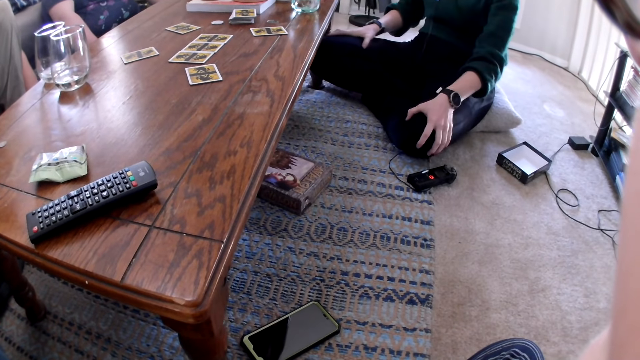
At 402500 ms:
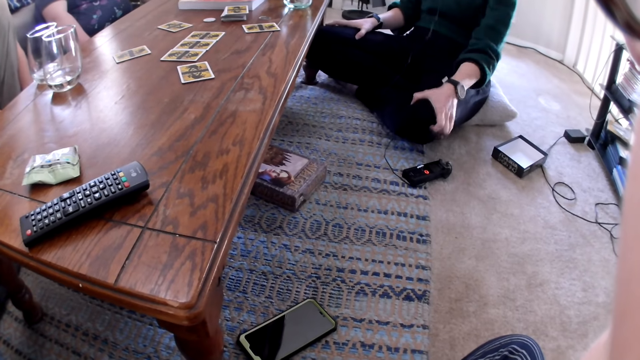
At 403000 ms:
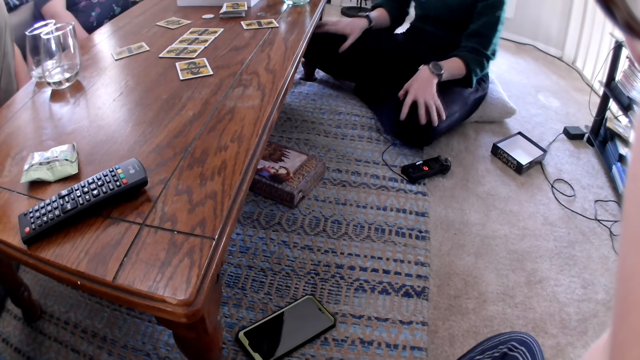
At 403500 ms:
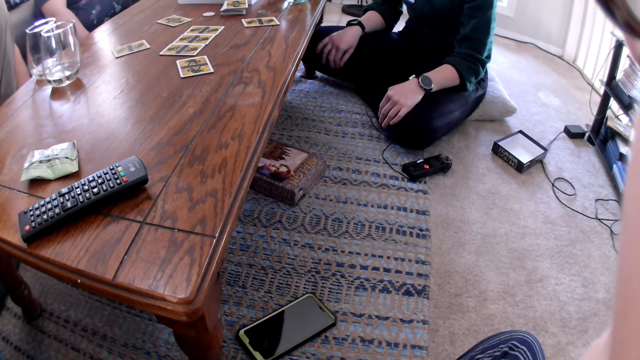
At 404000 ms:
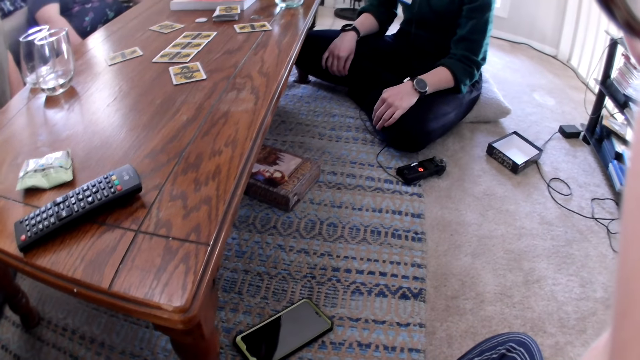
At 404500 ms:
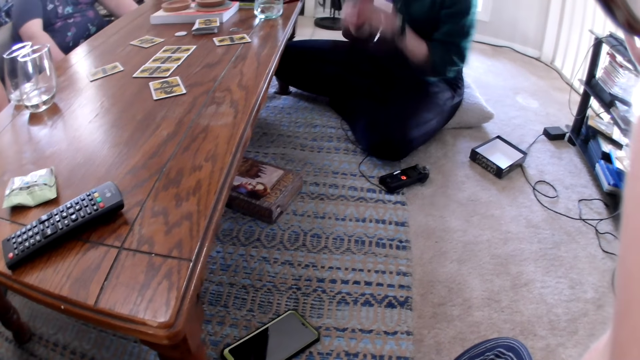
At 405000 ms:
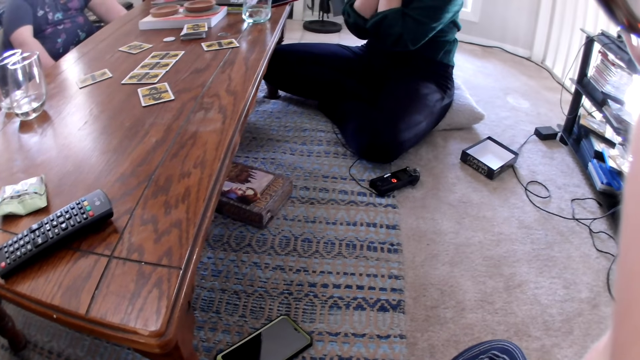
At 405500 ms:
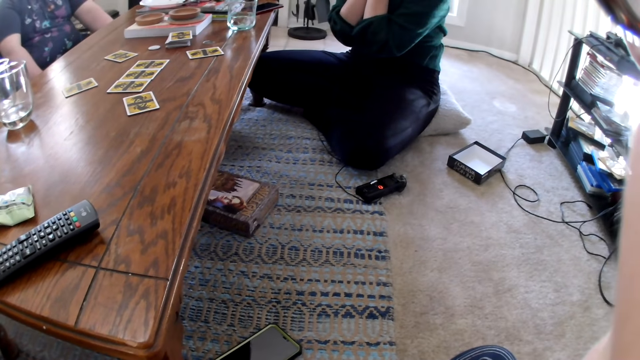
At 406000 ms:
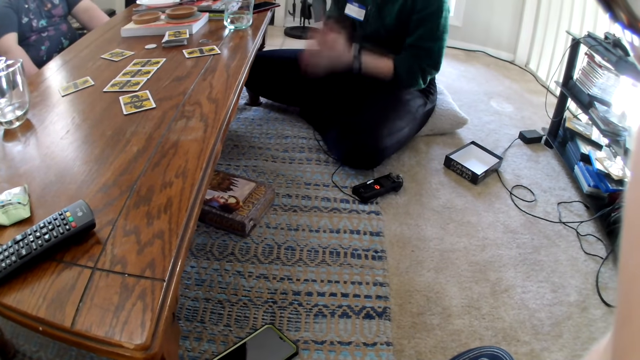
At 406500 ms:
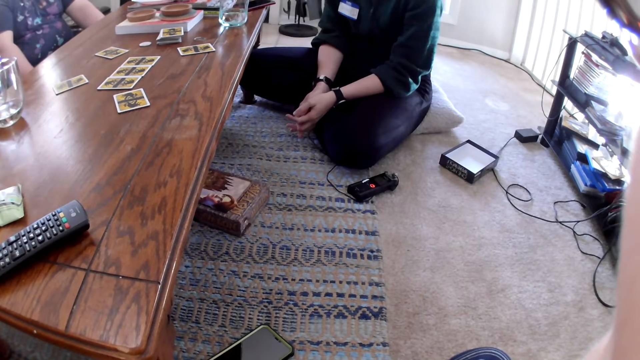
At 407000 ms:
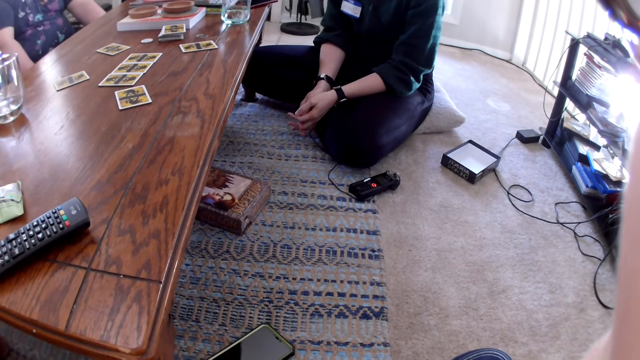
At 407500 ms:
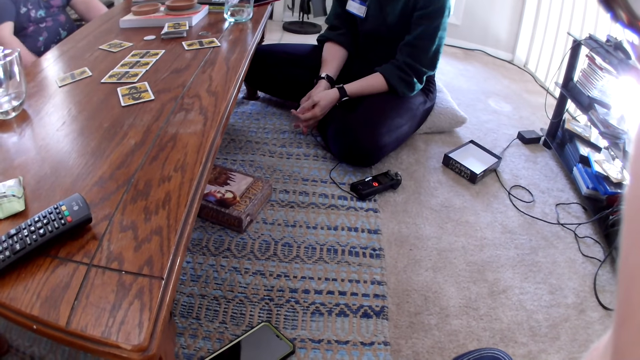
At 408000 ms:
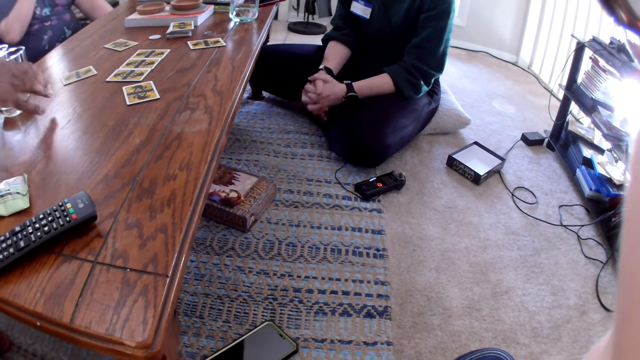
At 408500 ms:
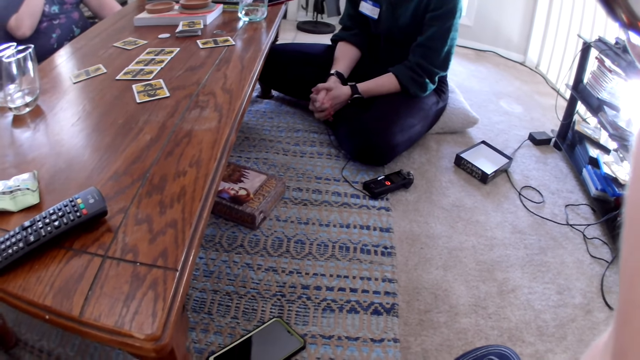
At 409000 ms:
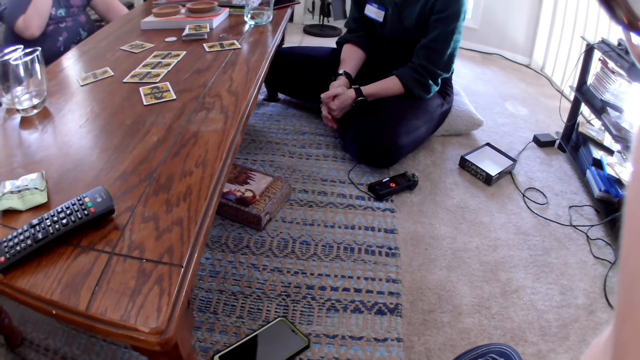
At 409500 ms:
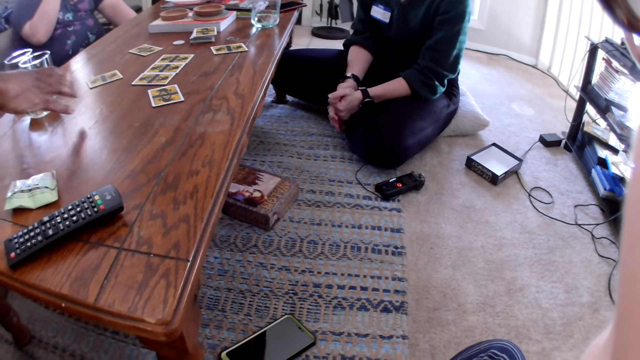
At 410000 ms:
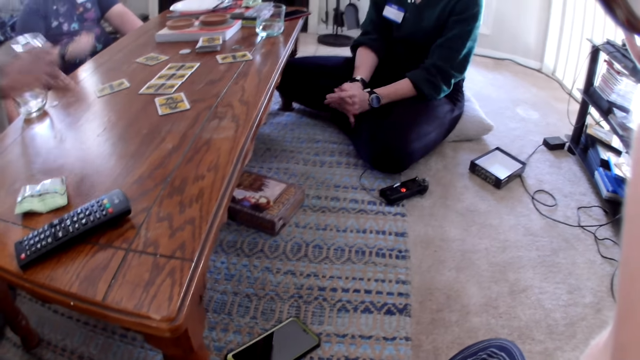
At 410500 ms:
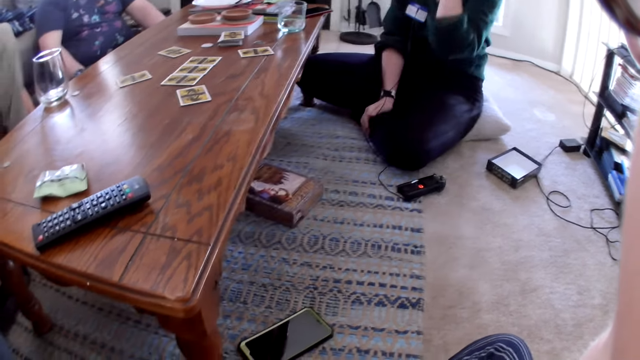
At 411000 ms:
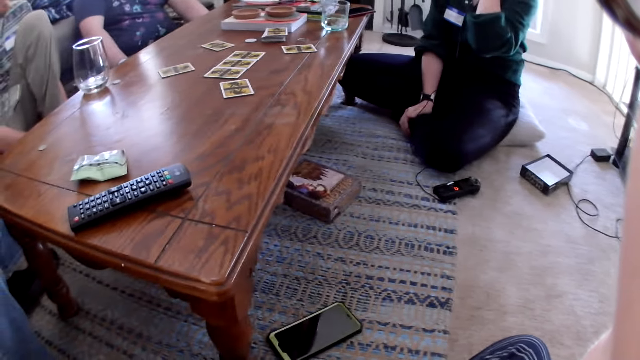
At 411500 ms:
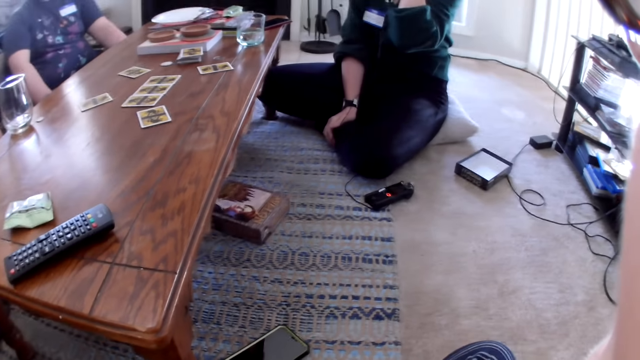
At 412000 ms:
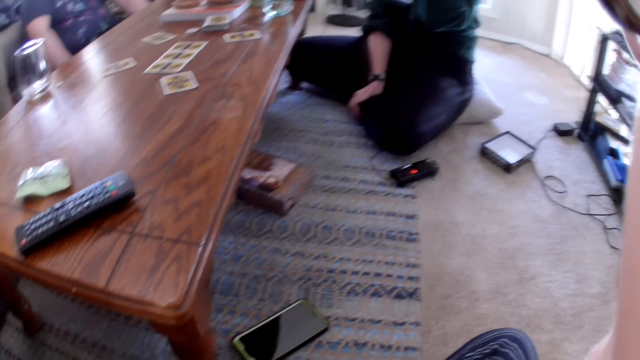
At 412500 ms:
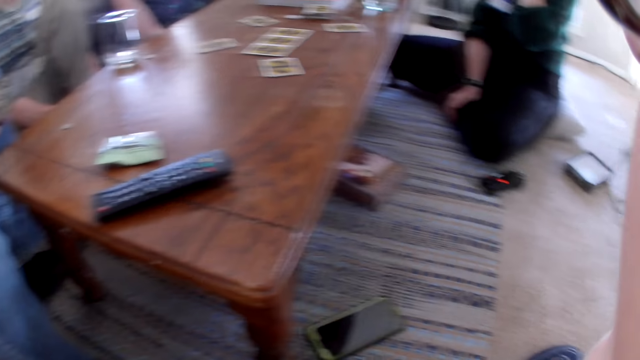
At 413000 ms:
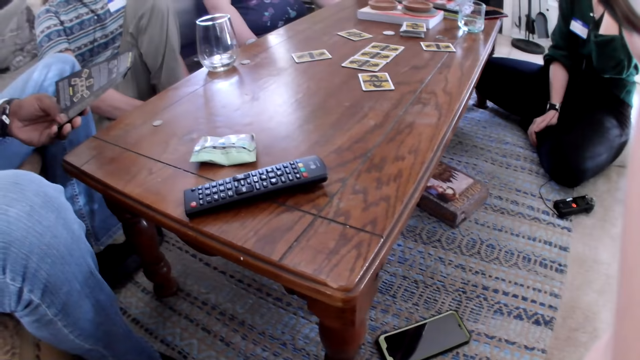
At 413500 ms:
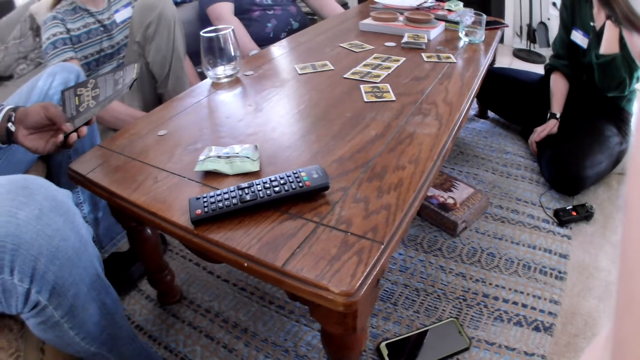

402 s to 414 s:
A woman interacts with the camera wearer, a man, another man and a third man. The third man picks up a glass cup from the centre table with his left hand.

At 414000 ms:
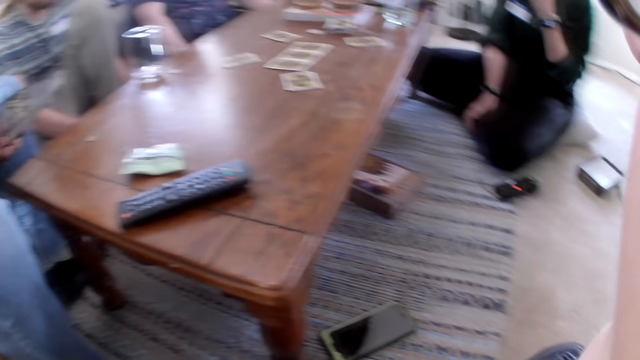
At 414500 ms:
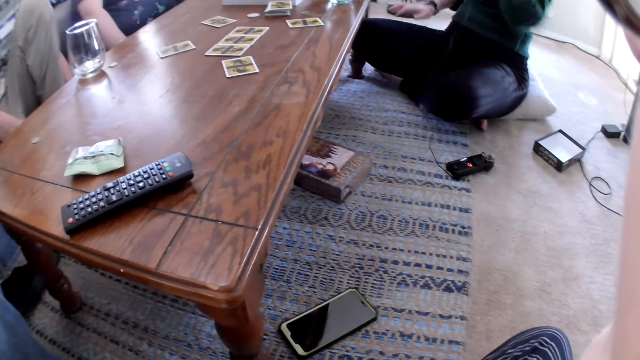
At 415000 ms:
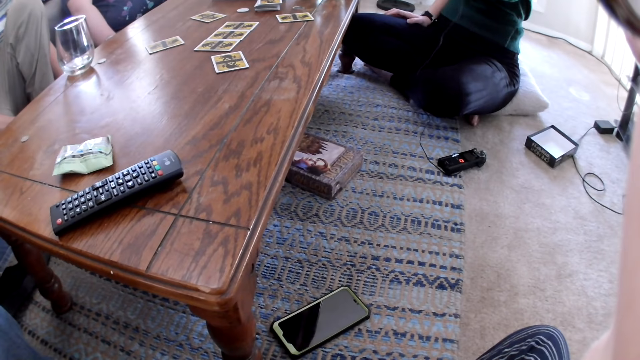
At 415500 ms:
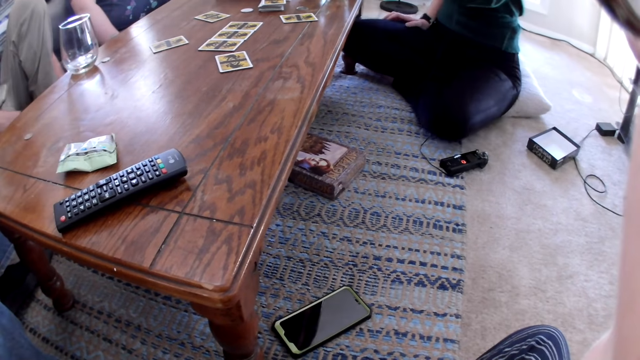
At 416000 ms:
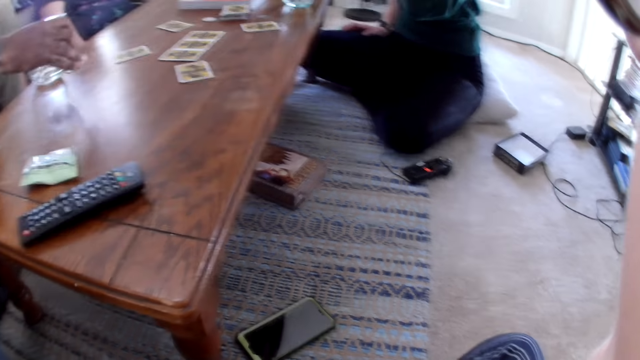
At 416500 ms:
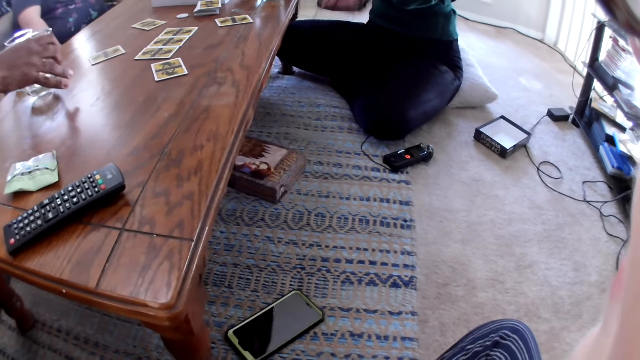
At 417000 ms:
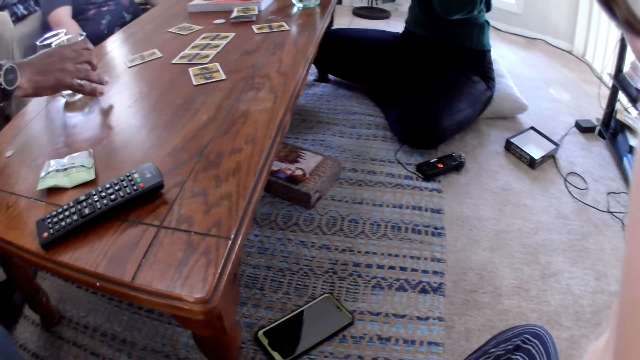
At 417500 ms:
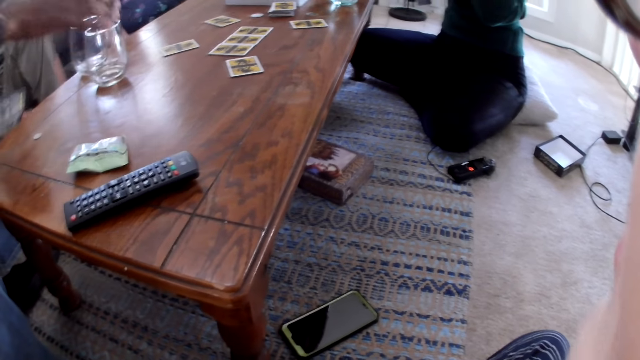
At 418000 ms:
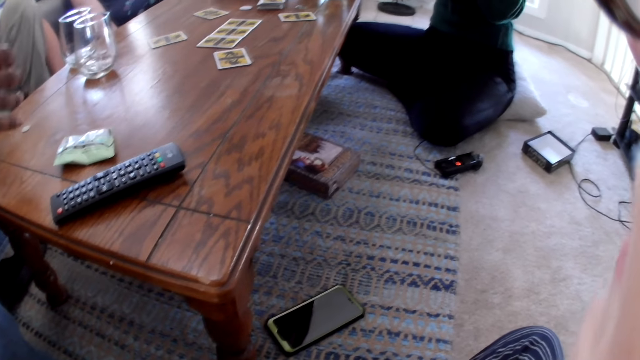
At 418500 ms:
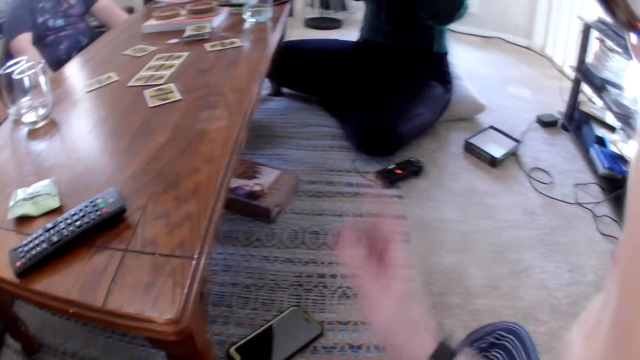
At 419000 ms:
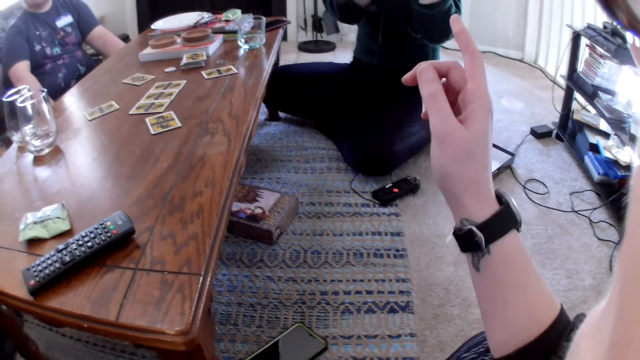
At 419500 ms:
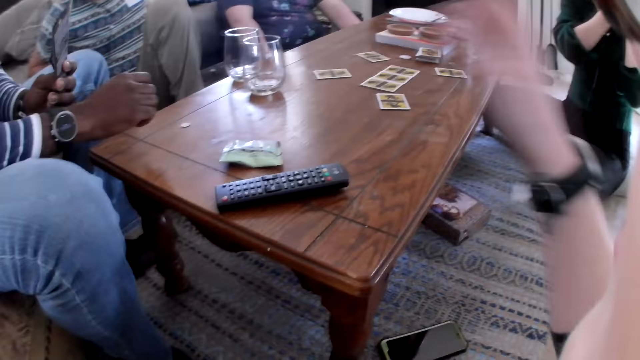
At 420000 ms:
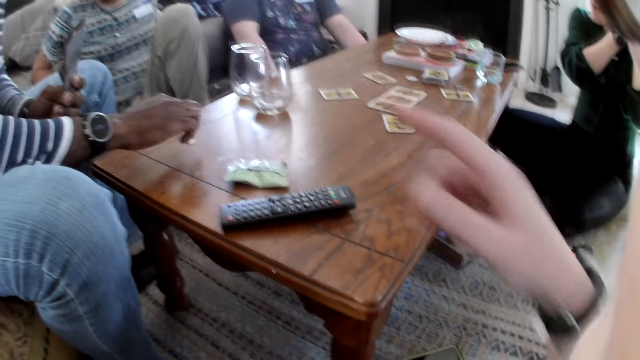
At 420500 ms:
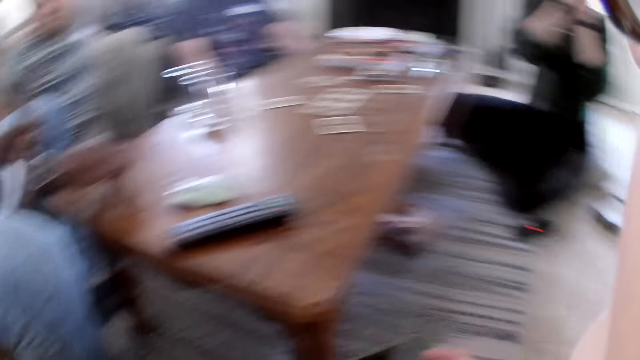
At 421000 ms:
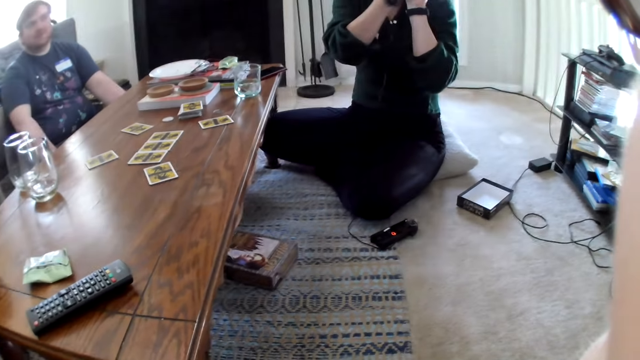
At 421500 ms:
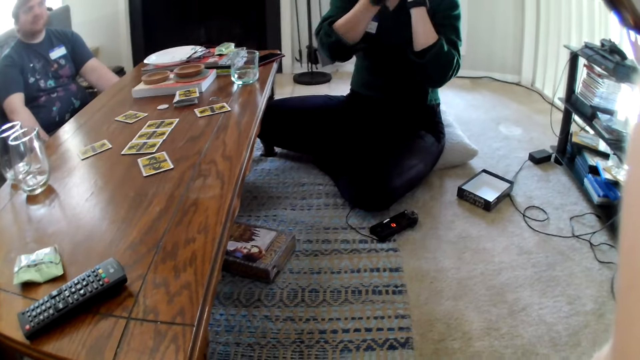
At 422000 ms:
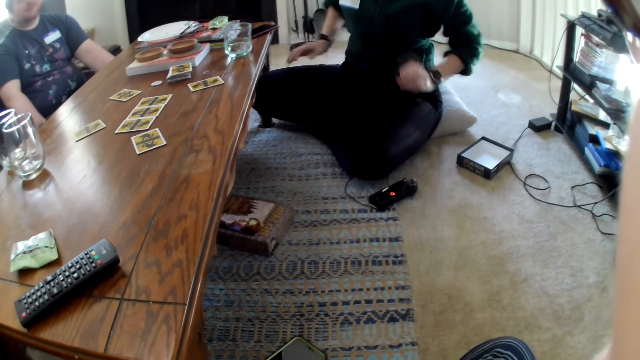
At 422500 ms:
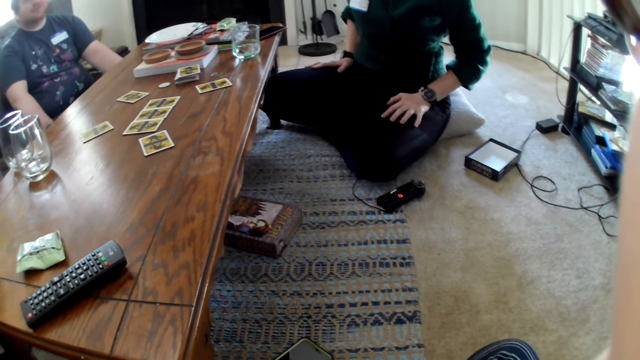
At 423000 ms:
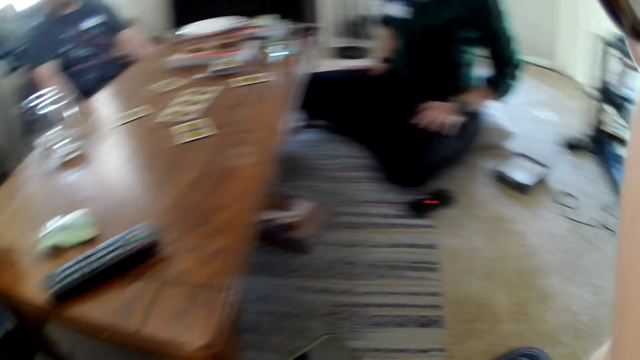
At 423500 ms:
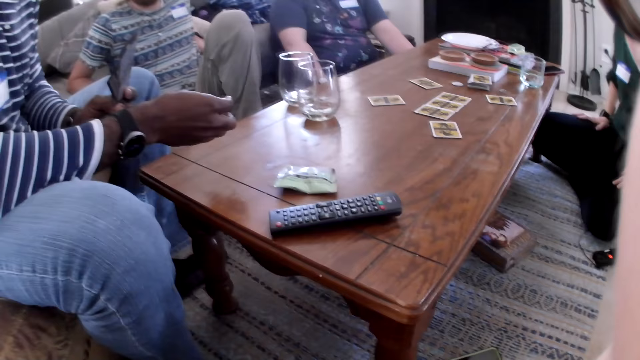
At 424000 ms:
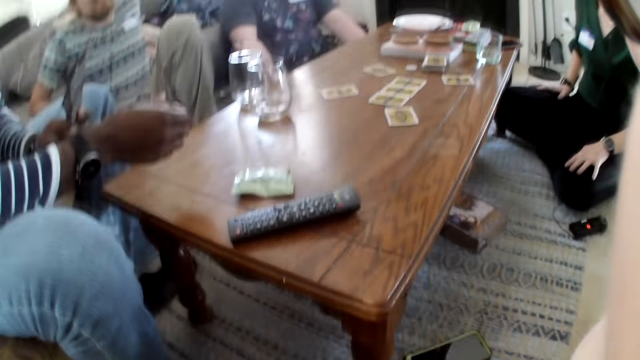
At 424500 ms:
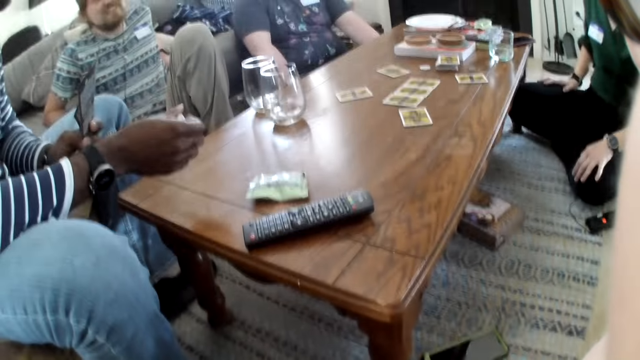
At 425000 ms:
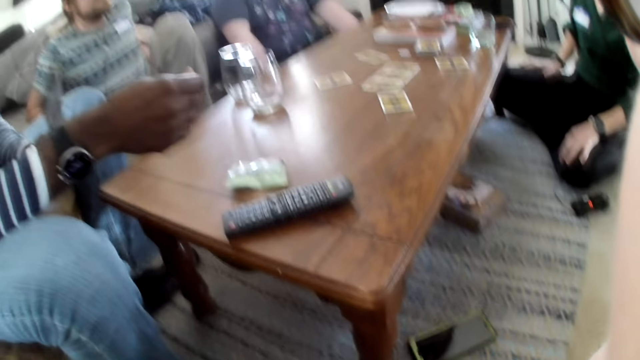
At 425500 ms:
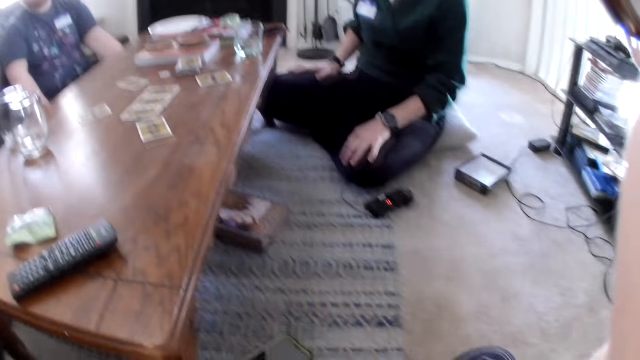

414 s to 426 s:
A man drops the glass cup on the centre table with his left hand. The camera wearer interacts with another man, a third man, the first man and a woman. The first man moves a game chip on the centre table with his left hand.
